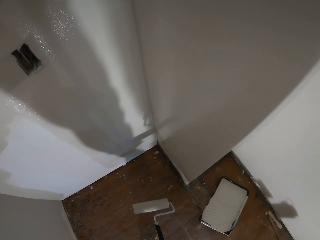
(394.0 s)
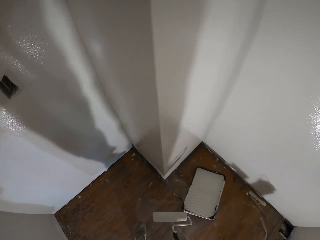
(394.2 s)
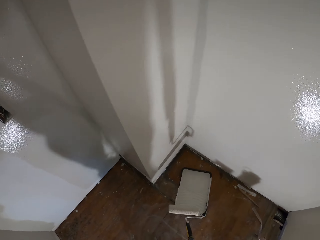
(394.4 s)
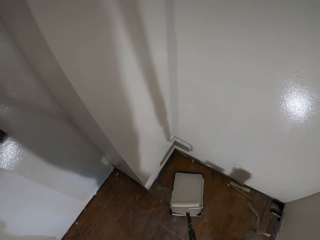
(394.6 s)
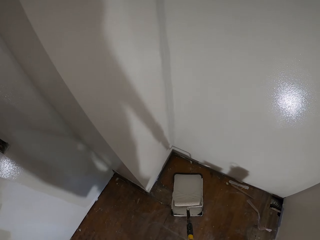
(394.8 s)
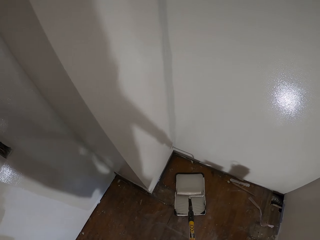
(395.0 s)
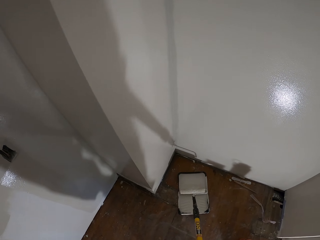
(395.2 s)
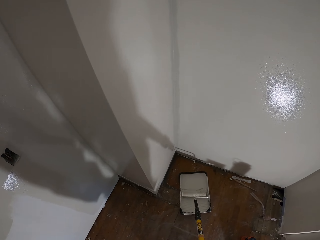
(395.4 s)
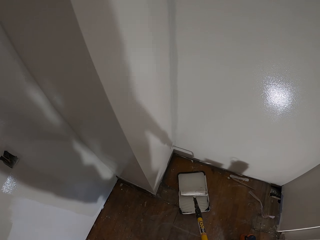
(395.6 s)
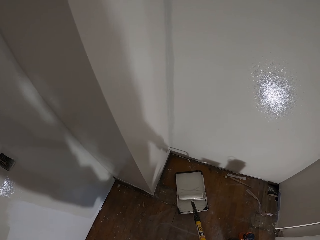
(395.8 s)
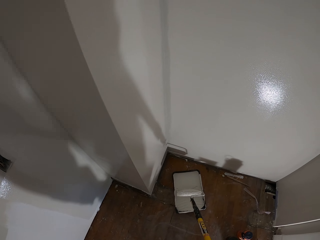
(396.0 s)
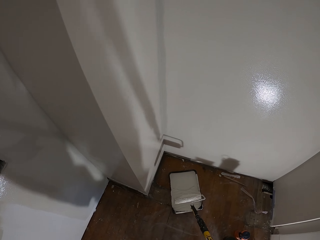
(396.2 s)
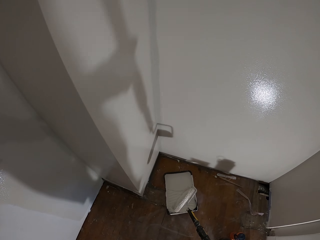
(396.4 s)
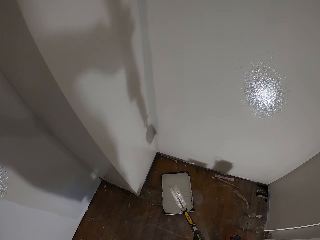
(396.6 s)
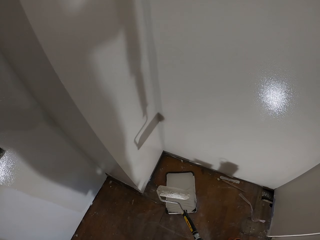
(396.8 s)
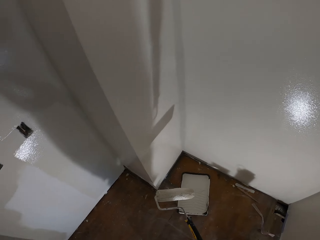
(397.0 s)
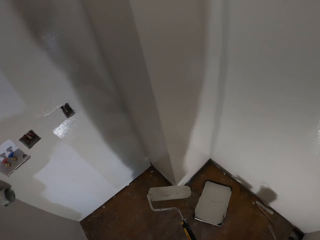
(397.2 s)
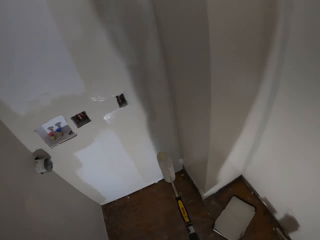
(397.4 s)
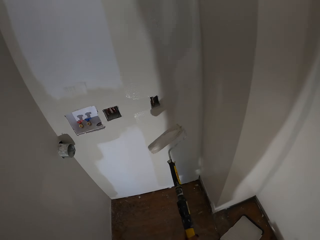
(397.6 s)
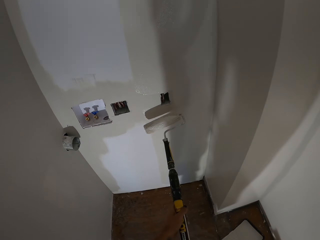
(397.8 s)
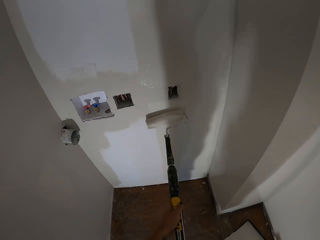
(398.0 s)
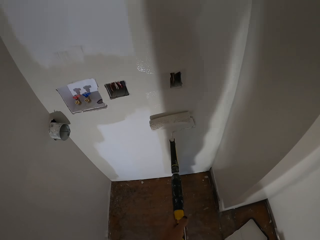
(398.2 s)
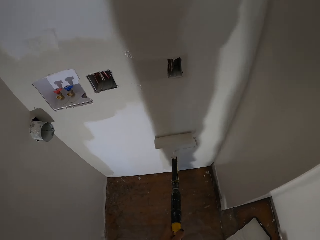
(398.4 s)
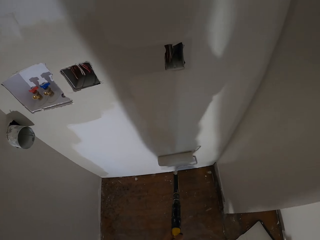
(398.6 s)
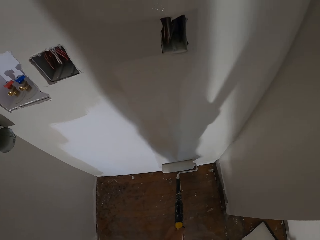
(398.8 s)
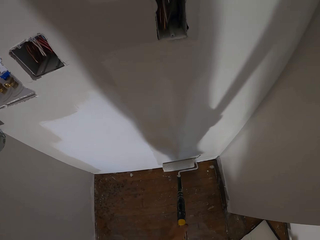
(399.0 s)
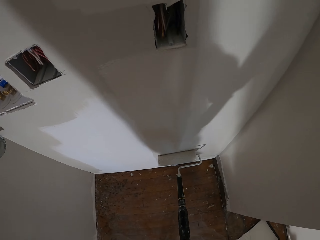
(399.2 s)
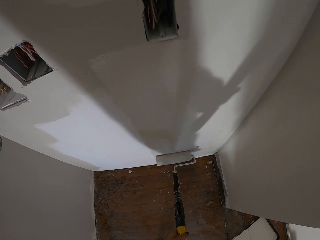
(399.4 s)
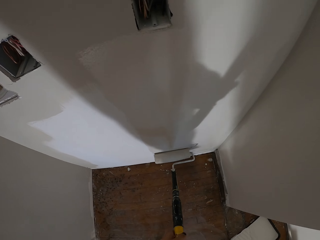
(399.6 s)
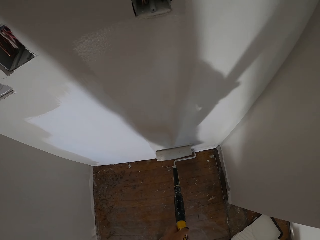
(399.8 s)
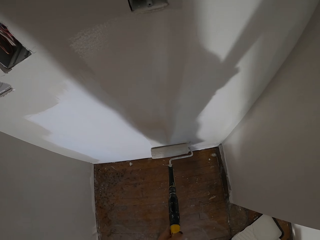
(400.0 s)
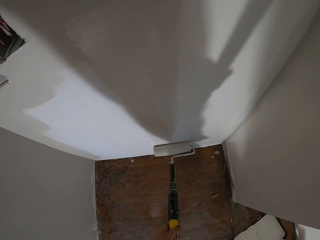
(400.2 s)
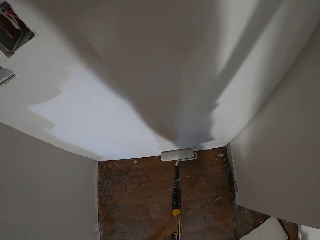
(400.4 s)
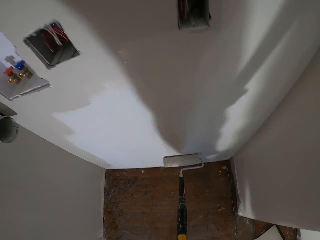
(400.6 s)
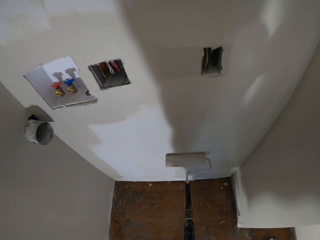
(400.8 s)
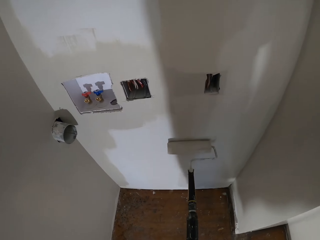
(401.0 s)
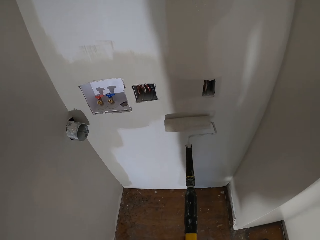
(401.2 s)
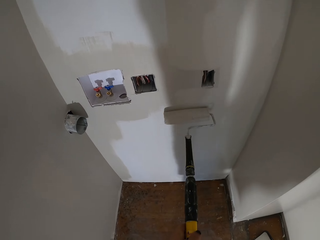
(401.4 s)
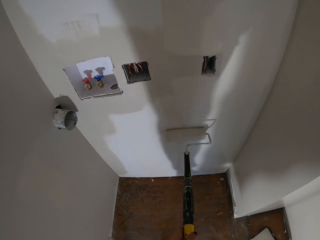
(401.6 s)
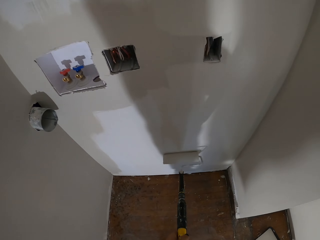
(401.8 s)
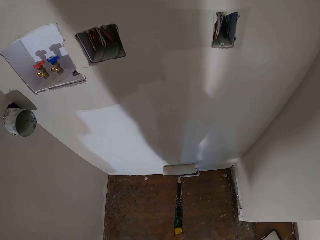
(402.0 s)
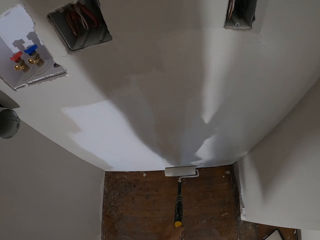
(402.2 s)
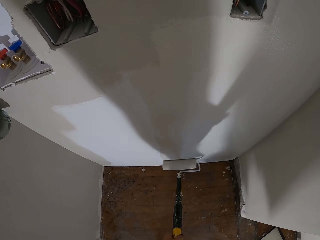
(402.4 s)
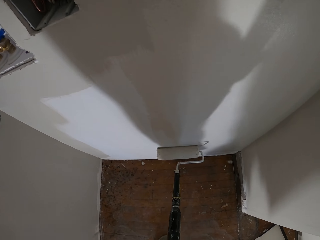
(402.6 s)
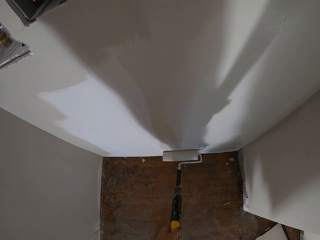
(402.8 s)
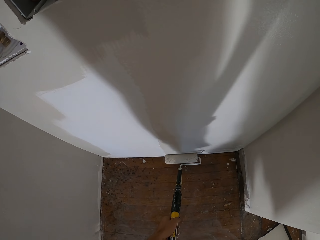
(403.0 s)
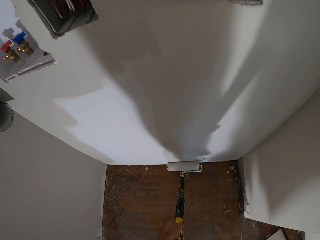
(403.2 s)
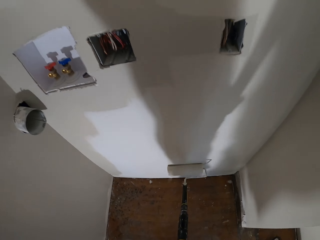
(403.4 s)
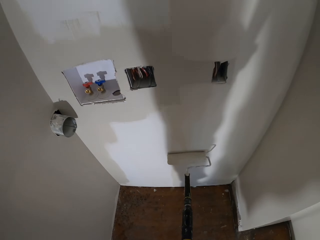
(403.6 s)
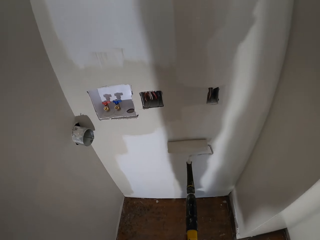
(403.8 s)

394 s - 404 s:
The camera wearer picks paint from the paint roller tray. They roll the paint roller brush on the paint in the basin. They paint on the wall.

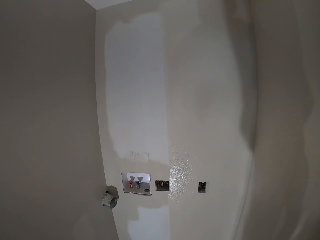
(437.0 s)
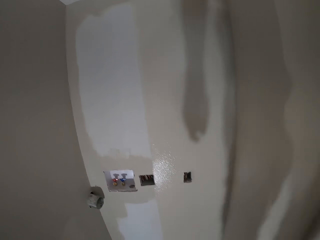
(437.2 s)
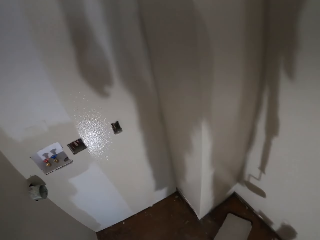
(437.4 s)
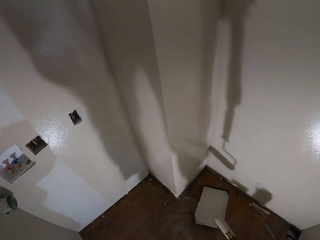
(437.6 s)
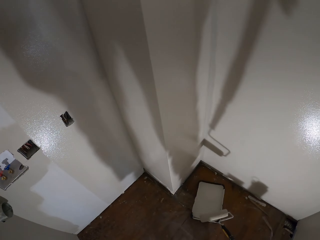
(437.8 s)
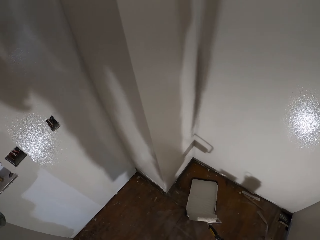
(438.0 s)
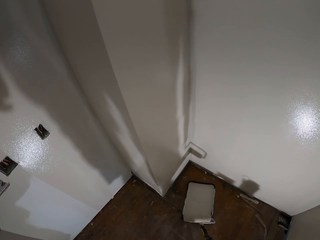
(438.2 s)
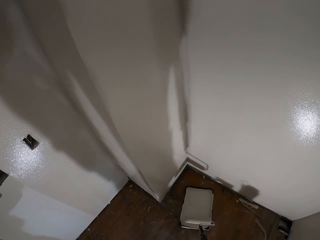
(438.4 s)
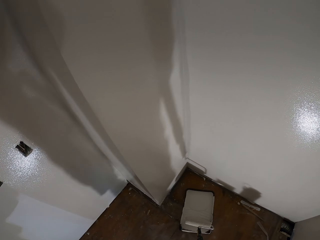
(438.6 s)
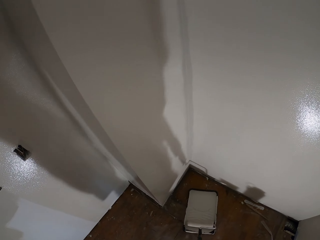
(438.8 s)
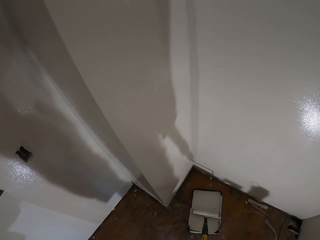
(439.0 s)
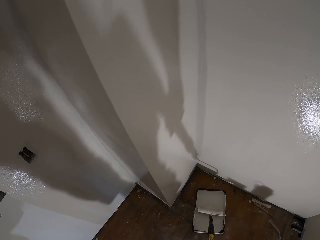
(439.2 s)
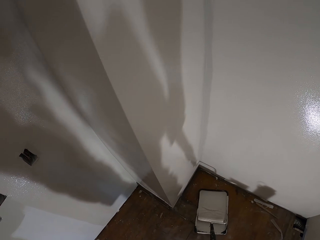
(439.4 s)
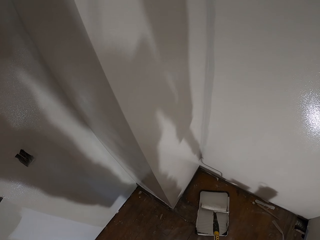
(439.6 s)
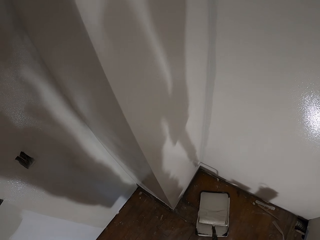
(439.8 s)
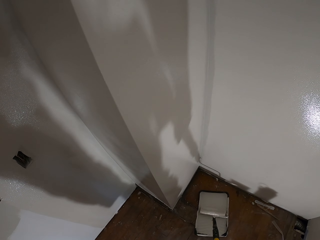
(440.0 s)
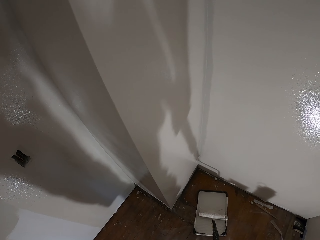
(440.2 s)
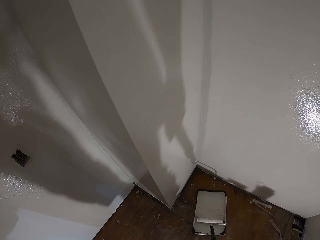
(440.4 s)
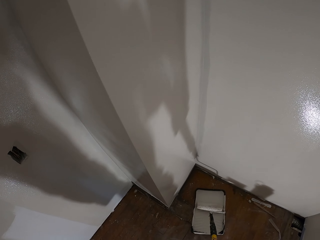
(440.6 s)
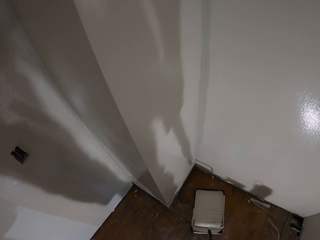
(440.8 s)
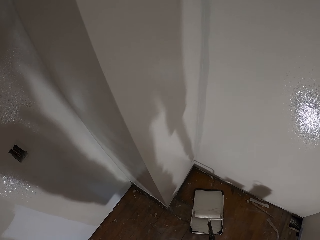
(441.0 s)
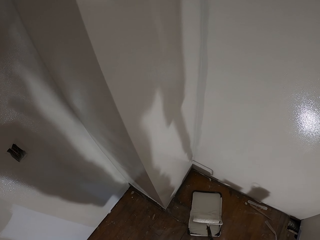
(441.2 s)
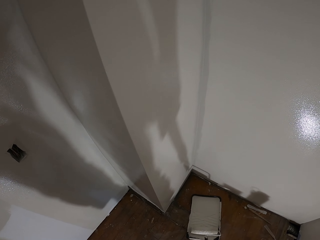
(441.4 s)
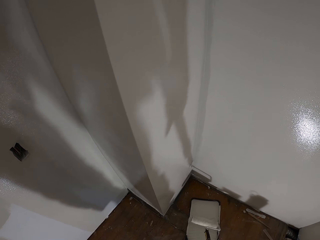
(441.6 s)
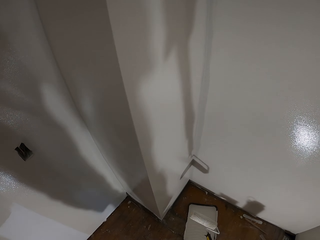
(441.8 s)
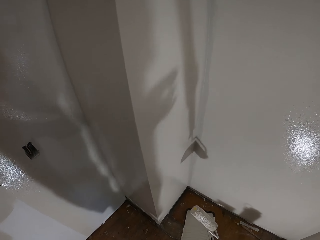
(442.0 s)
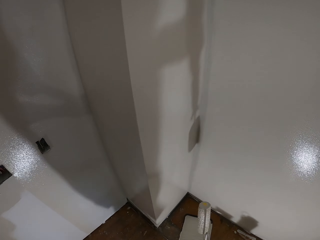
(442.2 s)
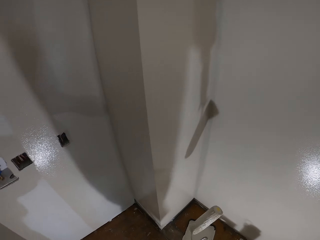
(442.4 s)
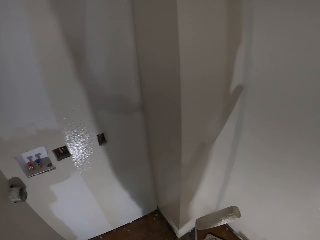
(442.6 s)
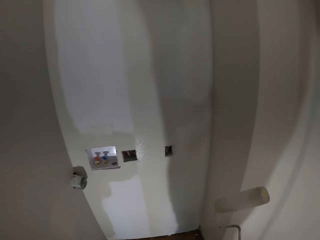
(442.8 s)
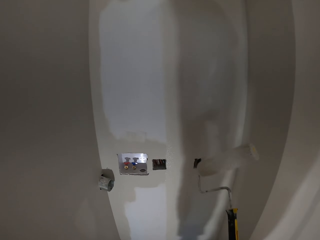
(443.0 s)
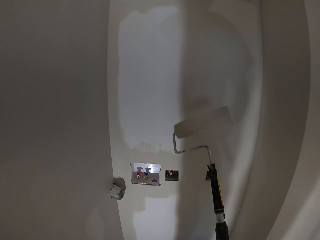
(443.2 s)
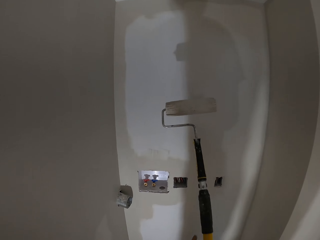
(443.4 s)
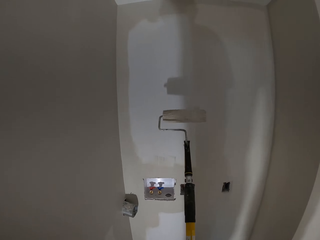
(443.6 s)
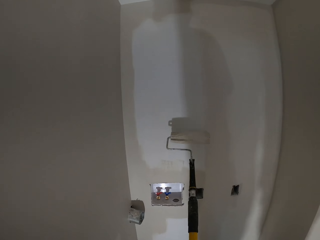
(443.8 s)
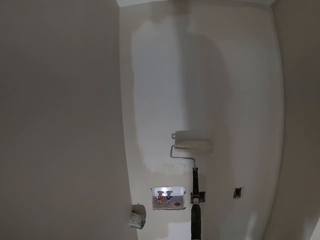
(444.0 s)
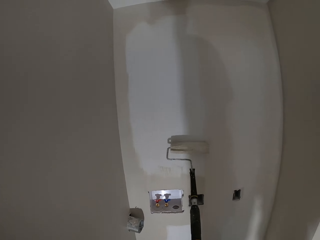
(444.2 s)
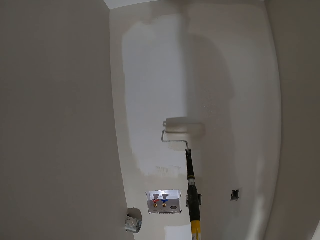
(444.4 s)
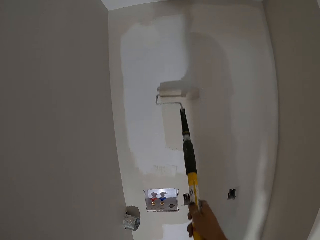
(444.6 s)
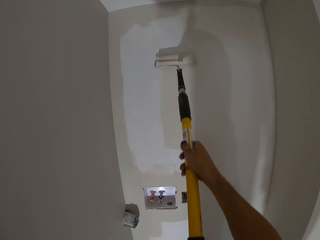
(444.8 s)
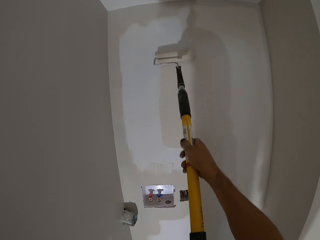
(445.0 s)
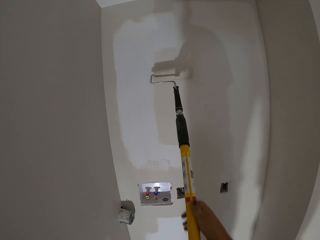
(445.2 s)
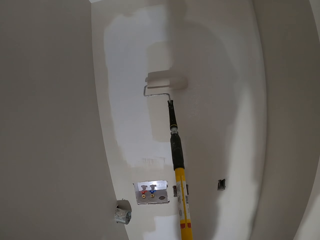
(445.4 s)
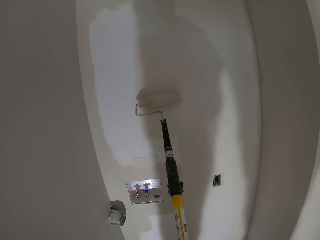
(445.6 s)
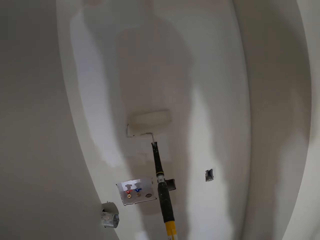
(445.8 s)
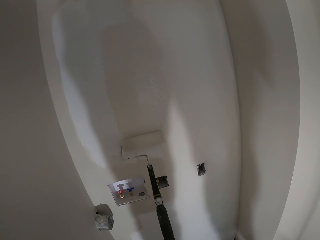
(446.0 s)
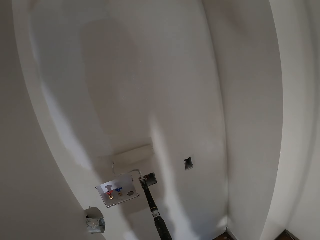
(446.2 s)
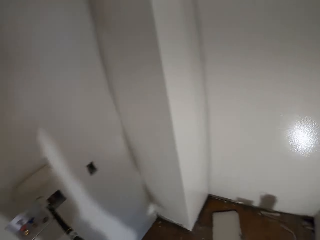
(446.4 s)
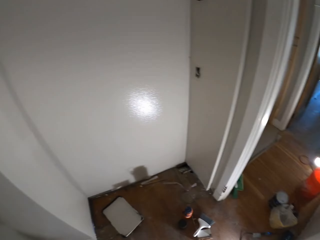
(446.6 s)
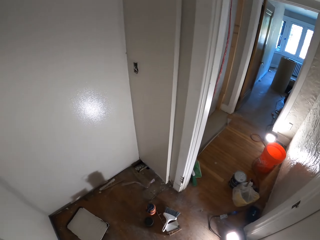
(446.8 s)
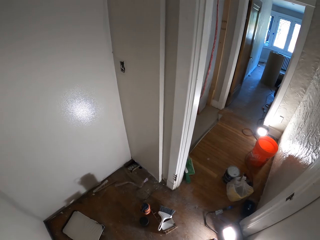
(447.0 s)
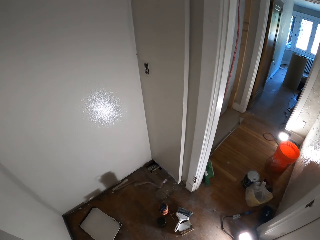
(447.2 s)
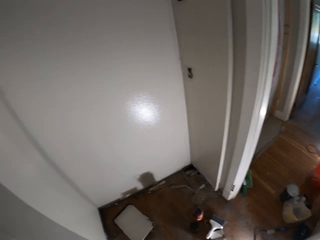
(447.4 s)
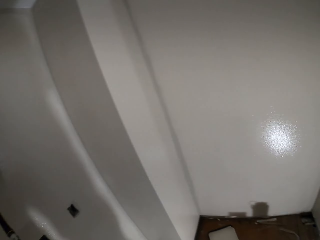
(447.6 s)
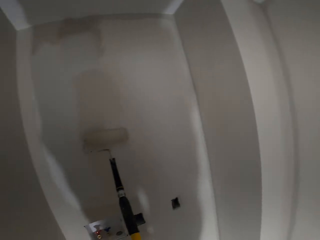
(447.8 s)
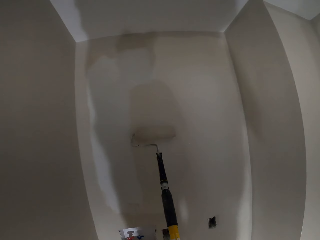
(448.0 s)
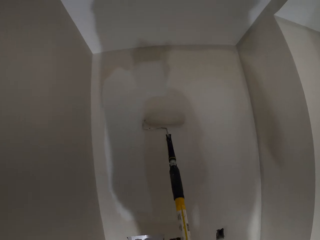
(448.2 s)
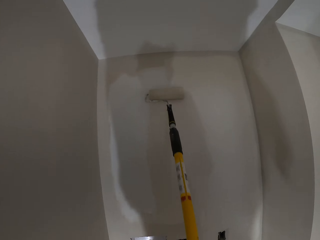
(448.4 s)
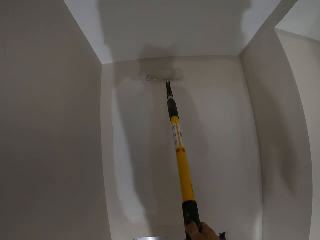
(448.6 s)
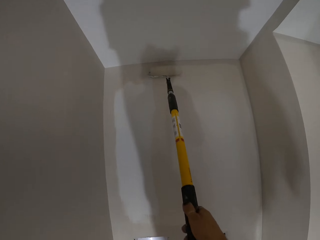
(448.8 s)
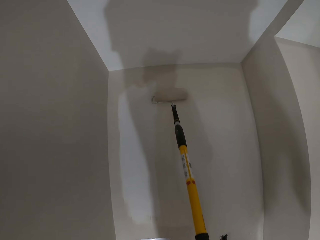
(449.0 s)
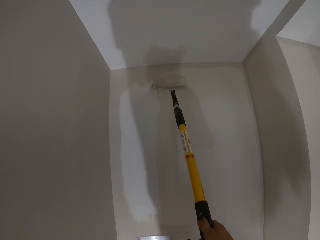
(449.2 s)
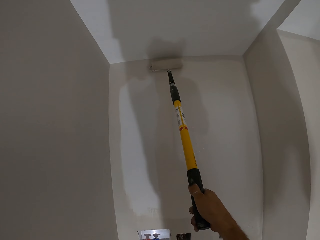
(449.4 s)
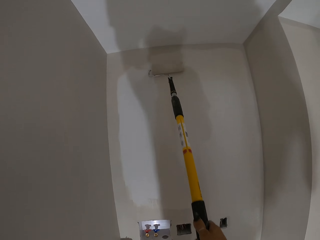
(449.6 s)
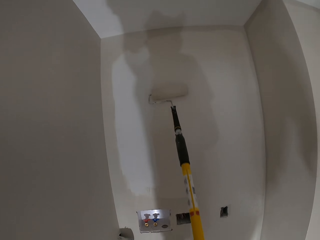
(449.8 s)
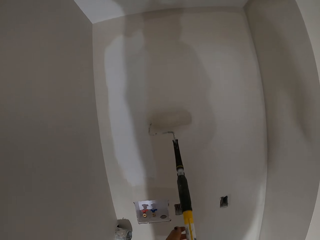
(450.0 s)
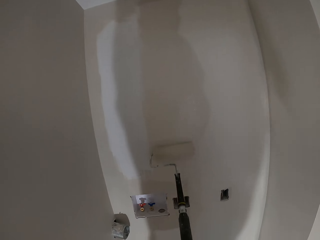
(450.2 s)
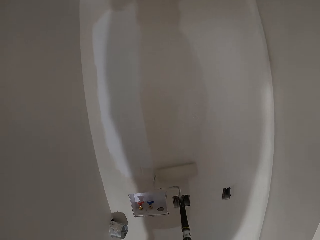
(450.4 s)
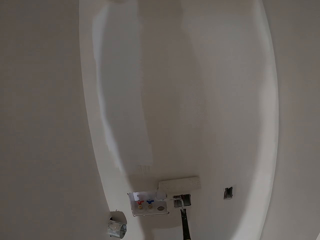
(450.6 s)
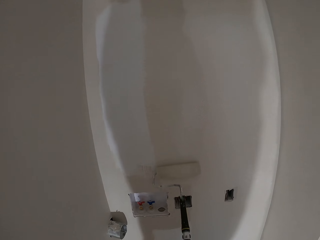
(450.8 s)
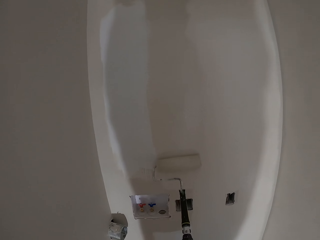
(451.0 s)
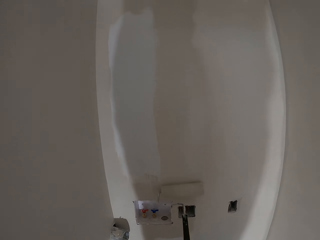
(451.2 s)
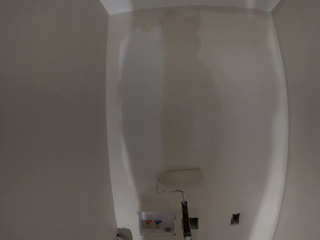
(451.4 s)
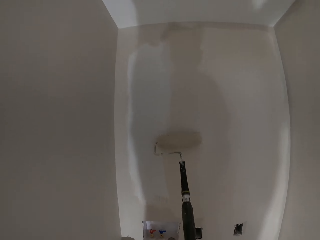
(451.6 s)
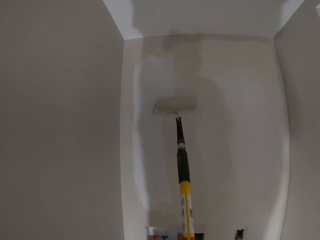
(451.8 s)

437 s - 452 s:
The camera wearer picks paint from the paint roller tray. They roll the paint roller brush on the paint in the basin. They paint on the wall.
